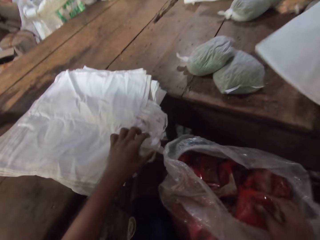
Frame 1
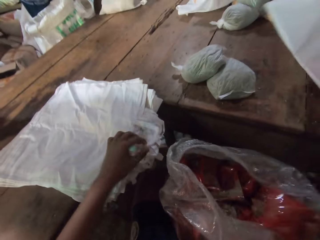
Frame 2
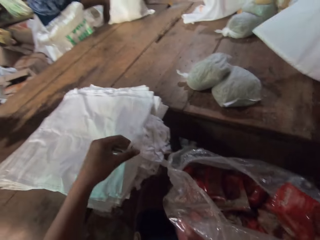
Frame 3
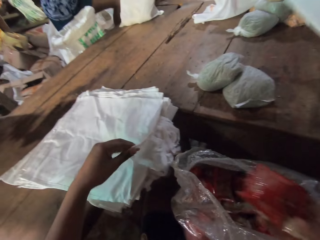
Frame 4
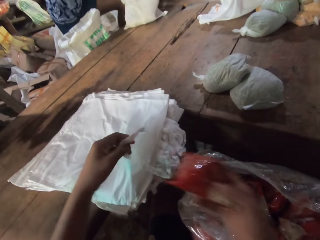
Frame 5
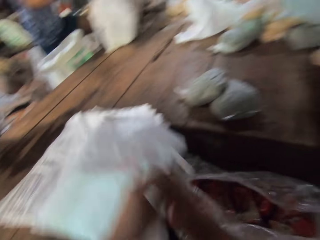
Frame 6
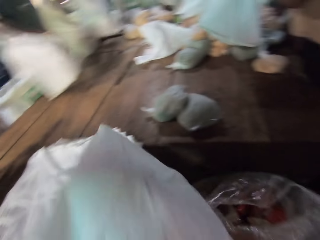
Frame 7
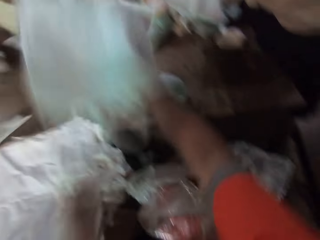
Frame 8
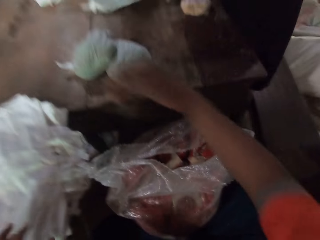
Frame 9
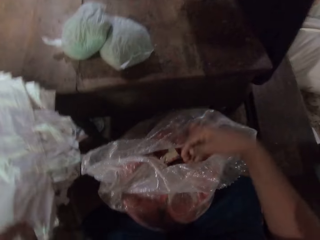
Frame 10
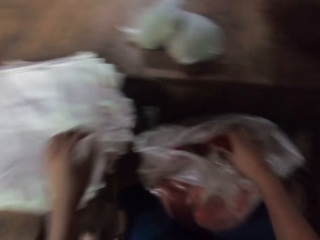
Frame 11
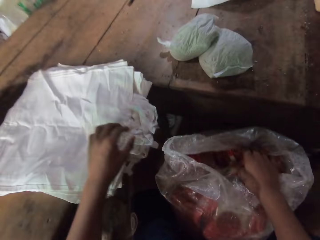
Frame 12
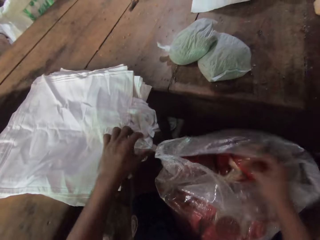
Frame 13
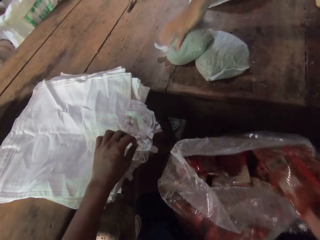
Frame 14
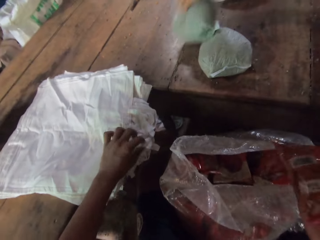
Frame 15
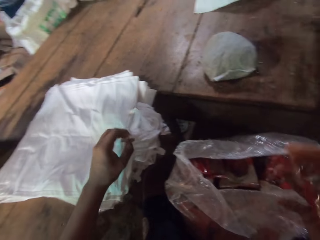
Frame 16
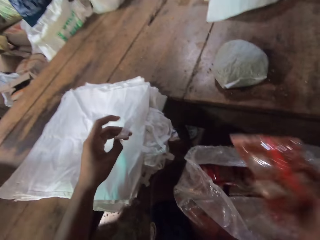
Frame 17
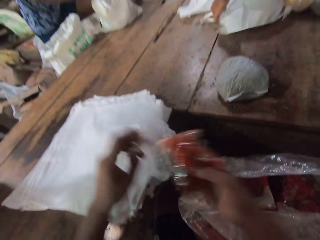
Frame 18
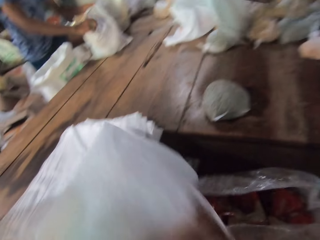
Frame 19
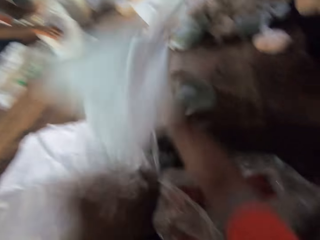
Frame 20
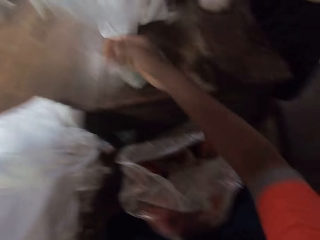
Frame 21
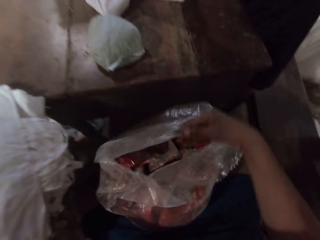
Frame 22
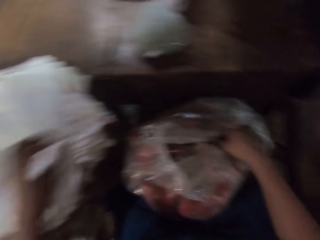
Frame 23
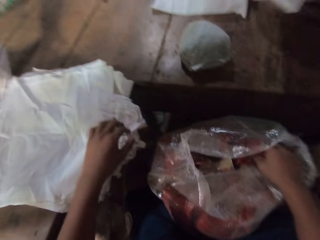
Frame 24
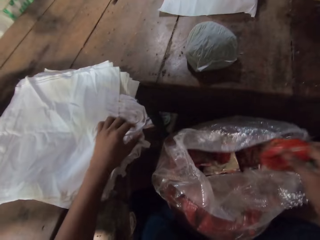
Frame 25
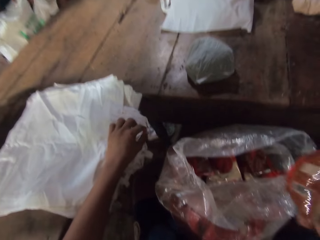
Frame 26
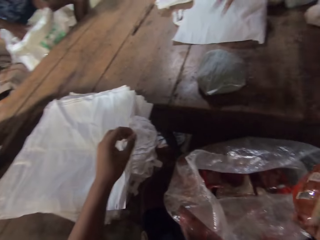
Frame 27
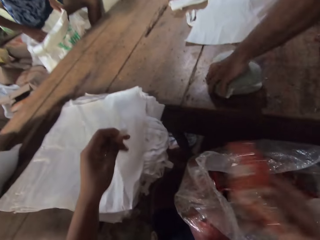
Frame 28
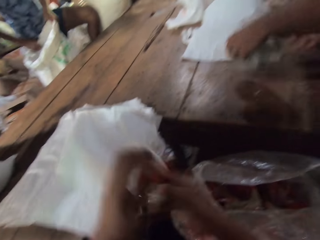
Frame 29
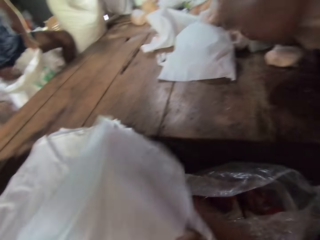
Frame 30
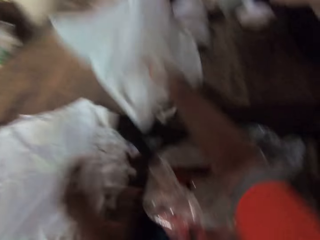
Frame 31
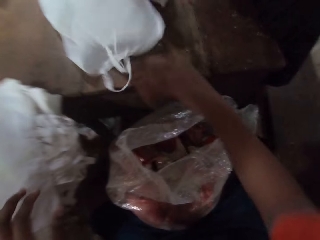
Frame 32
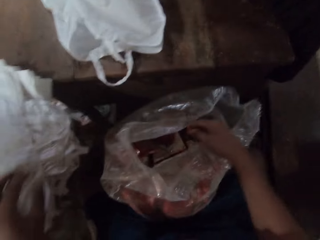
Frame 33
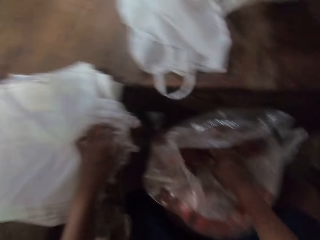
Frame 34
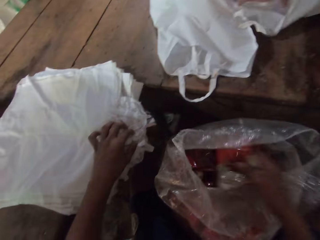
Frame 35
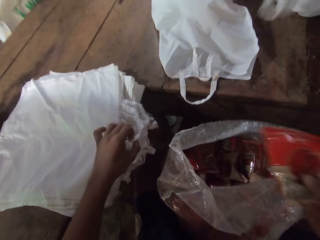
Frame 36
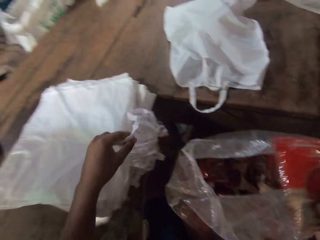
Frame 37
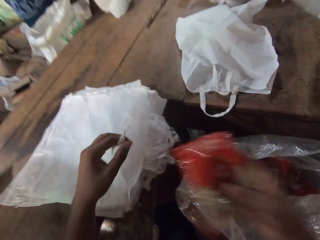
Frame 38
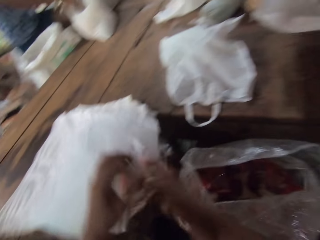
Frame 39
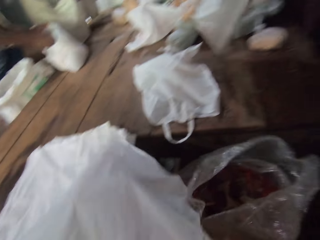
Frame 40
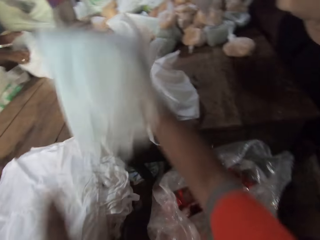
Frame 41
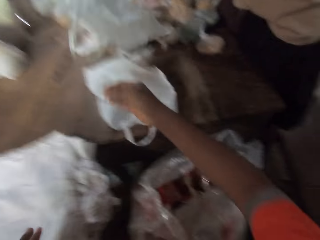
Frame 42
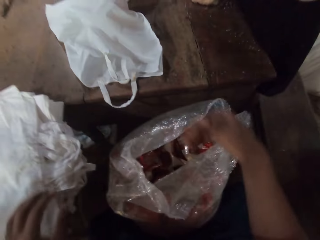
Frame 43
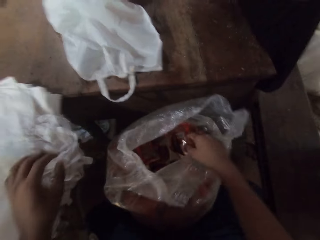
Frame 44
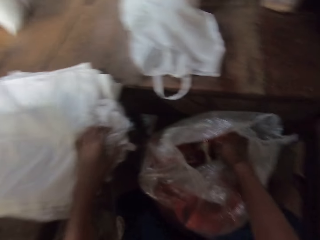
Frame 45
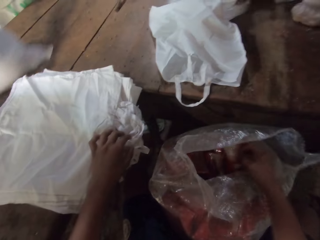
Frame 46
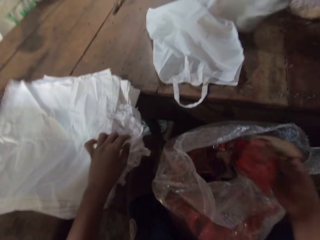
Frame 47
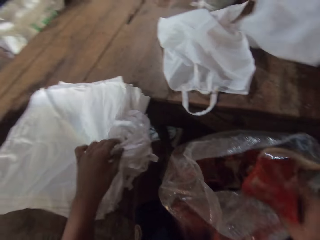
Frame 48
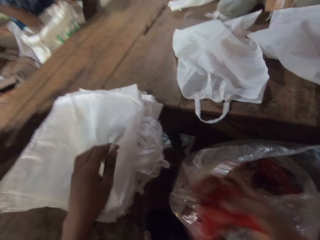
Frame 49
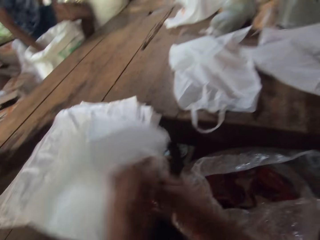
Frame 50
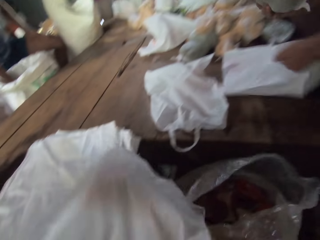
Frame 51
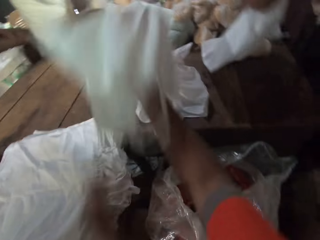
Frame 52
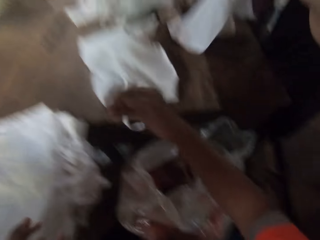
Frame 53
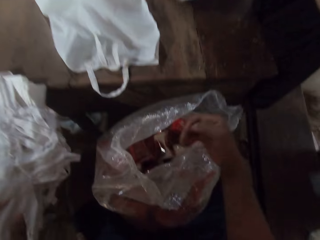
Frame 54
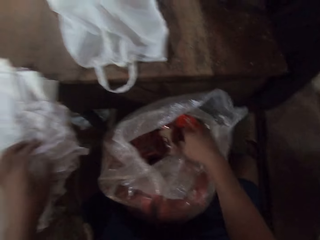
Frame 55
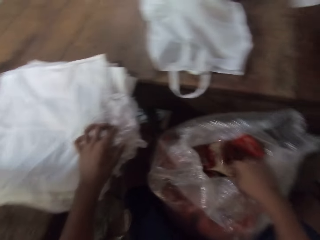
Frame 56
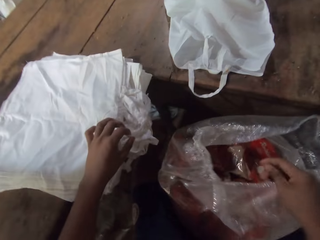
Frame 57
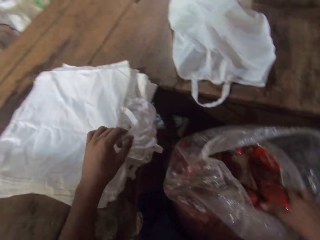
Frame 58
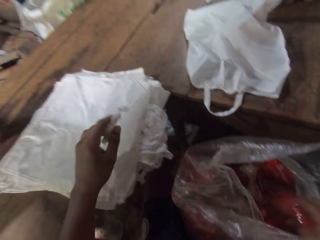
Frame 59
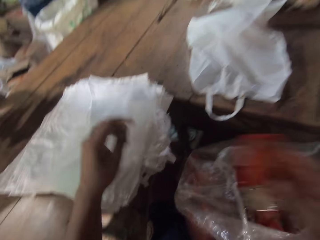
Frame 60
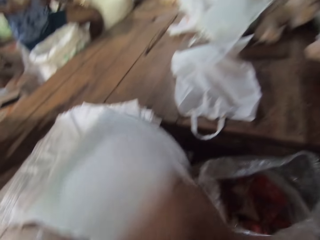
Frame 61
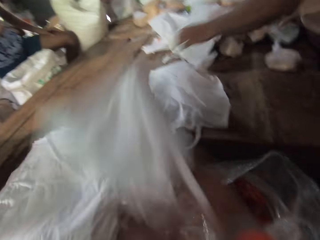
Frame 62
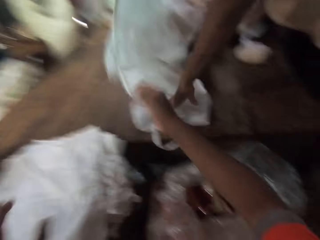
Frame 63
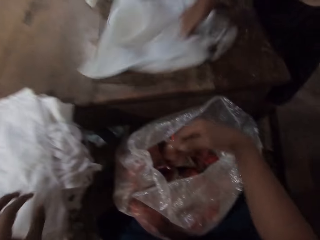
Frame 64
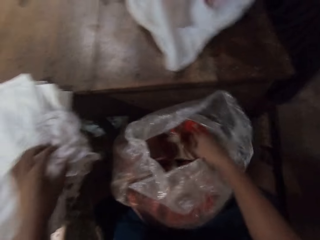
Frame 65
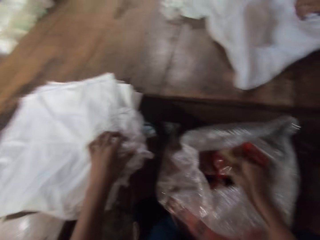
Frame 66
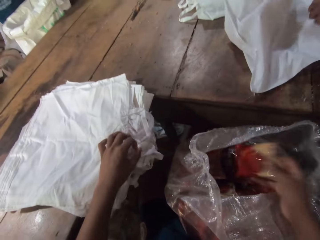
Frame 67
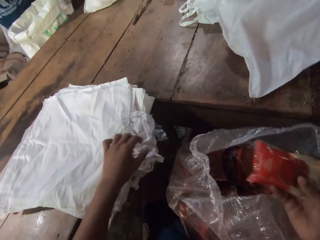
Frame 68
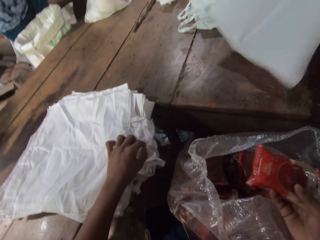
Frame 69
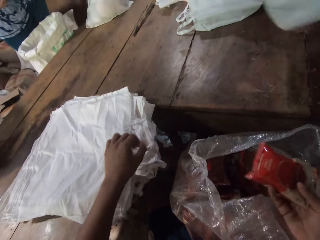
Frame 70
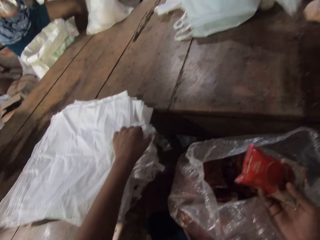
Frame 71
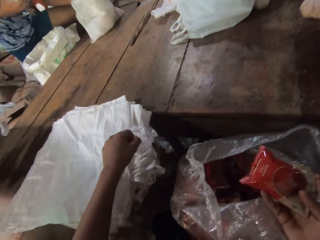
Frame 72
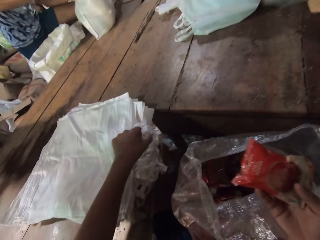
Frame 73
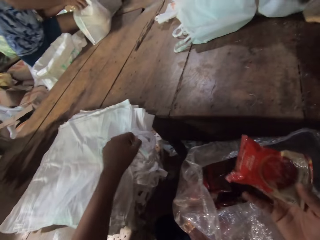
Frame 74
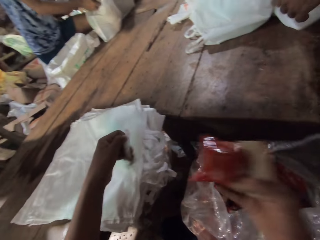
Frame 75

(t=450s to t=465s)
The camera wearer picks a pack of chips from the sack with his right hand. He picks a carrier bag from the table with his left hand. He drops the pack of chips in his right hand in the carrier bag in his left hand. The man moves the carrier bag on the table with his right hand. The camera wearer throws the carrier bag on the table with his right hand. He picks the pack of chips from the sack with his right hand. He drops the pack of chips in his right hand in the carrier bag in his left hand. He picks the carrier bag from the table with his left hand. He throws the carrier bag on the table with his right hand. He picks the pack of chips from the sack with his right hand. He picks the carrier bag from the table with his left hand. He drops the pack of chips in his right hand in the carrier bag in his left hand. He throws the carrier bag on the table with his right hand. He picks the pack of chips from the sack with his right hand. He picks the carrier bag from the table with his left hand. He drops the pack of chips in his right hand in the carrier bag in his left hand. He throws the carrier bag on the table with his right hand. He picks the pack of chips from the sack with his right hand. He picks the carrier bag from the table with his left hand. He drops the pack of chips in his right hand in the carrier bag in his left hand. He throws the carrier bag on the table with his right hand. He picks the carrier bag from the table with his left hand. He picks the pack of chips from the sack with his right hand. He drops the pack of chips in his right hand in the carrier bag in his left hand. He throws the carrier bag on the table with his right hand. He picks the pack of chips from the sack with his right hand.

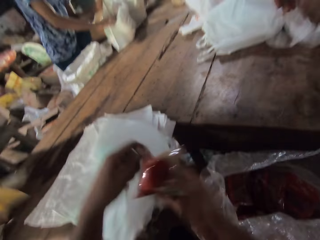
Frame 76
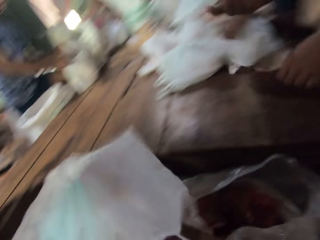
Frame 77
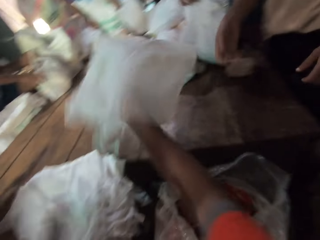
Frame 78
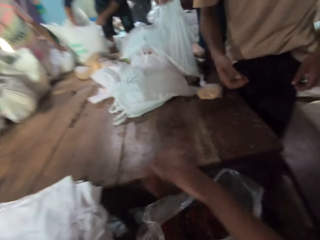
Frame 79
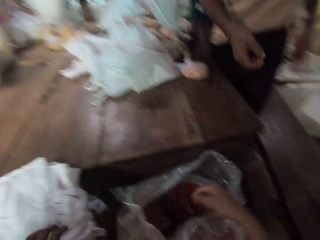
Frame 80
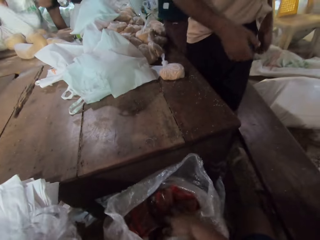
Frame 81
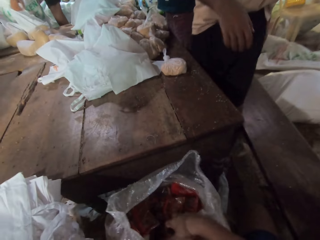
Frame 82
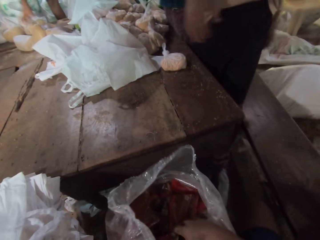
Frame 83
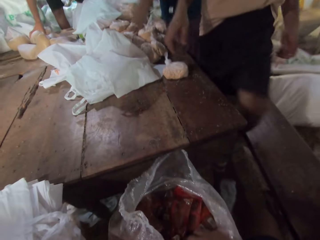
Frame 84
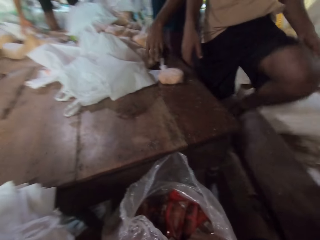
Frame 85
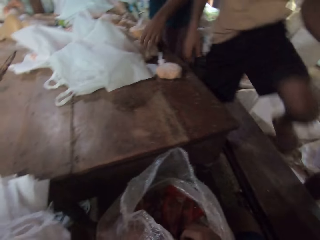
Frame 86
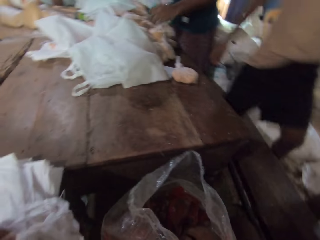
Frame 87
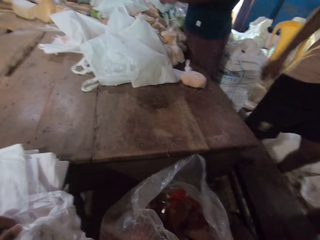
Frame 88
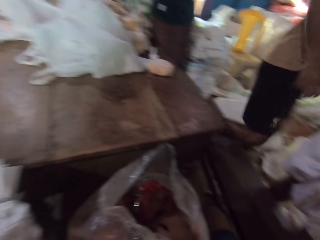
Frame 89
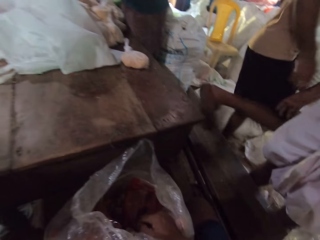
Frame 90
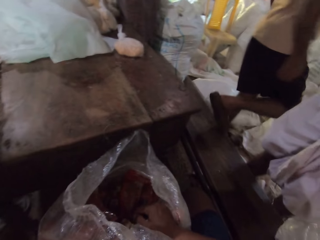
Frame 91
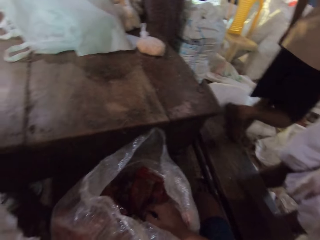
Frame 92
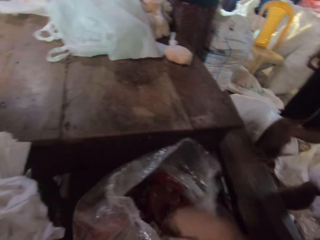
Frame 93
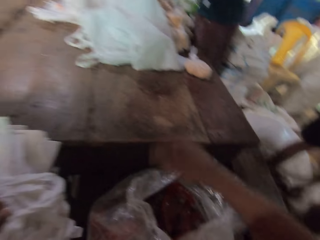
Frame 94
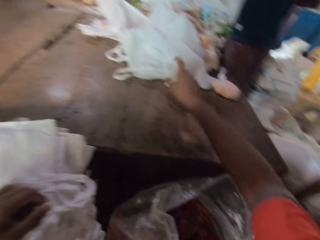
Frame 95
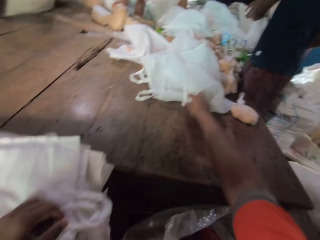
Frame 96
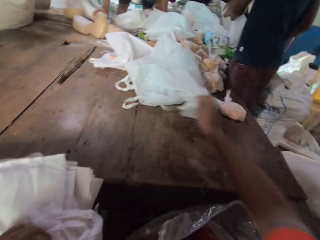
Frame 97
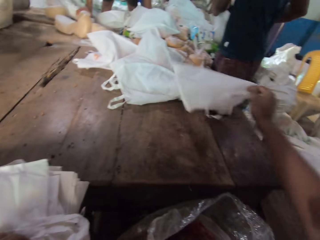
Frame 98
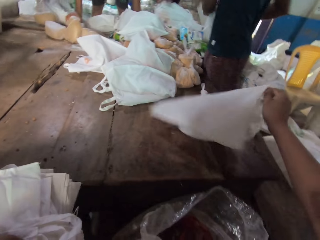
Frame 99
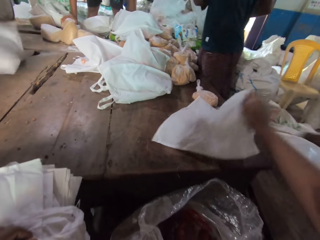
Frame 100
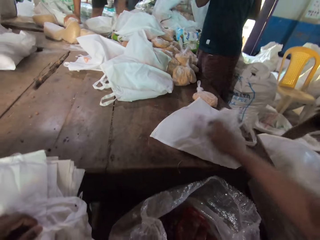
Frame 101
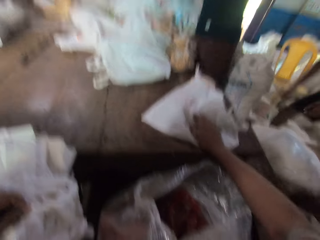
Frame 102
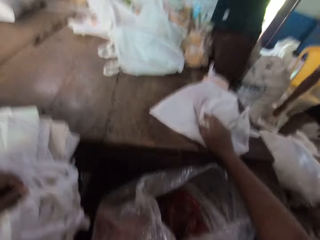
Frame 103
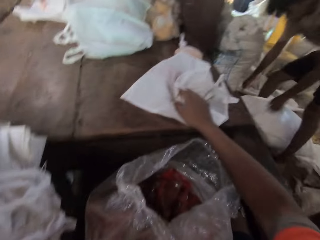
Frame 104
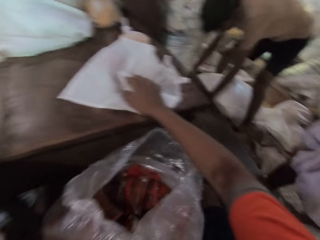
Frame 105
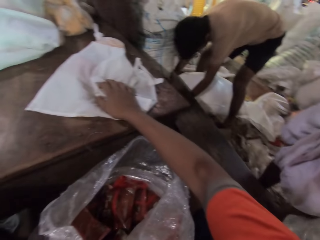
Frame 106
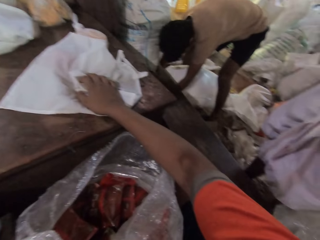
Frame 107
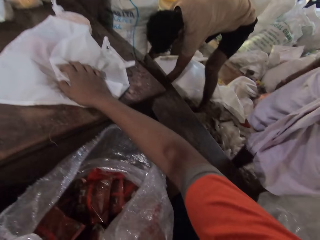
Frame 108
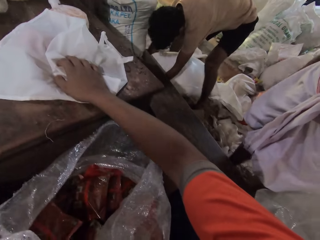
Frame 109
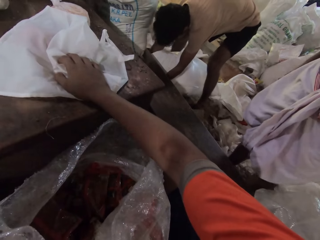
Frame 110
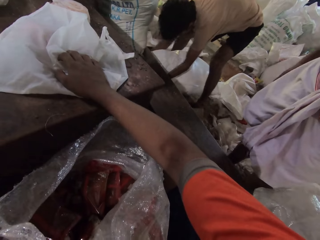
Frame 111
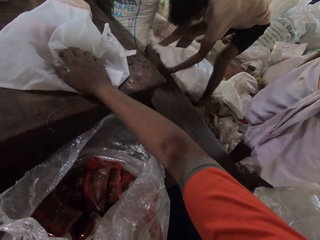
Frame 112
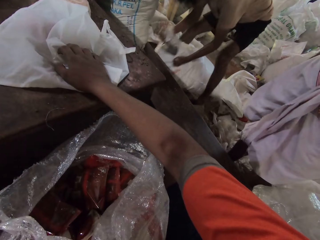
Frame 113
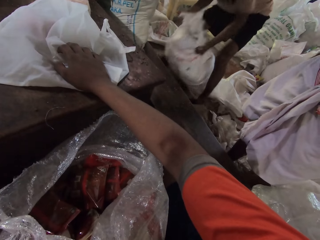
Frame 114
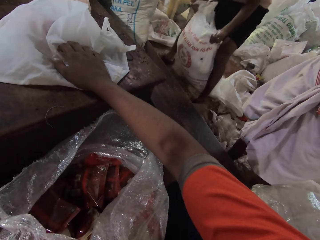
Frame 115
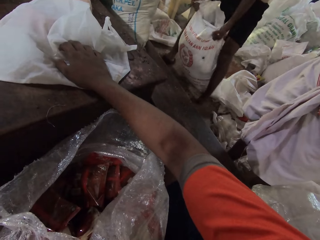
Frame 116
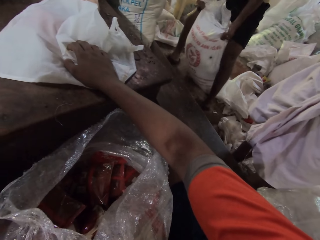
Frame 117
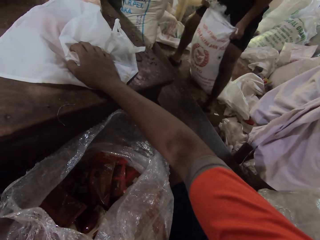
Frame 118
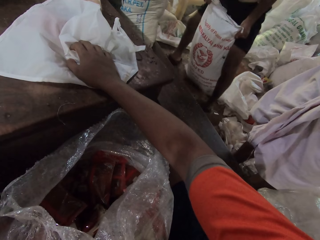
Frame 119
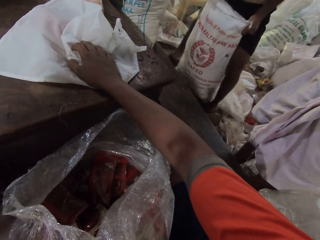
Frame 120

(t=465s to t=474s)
The camera wearer picks a carrier bag or sack bag from the table with his left hand. He drops the pack of chips or snacks in his right hand in the carrier bag in his left hand. He throws the carrier bag on the table with his right hand. He picks a snack from the sack. He adjusts the carrier bag on the table with his hands. He picks the sack bag. The man lifts the sack from the ground with his hands. The camera wearer holds the sack bag.
